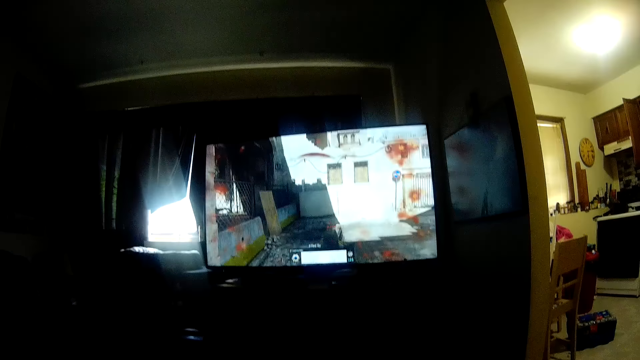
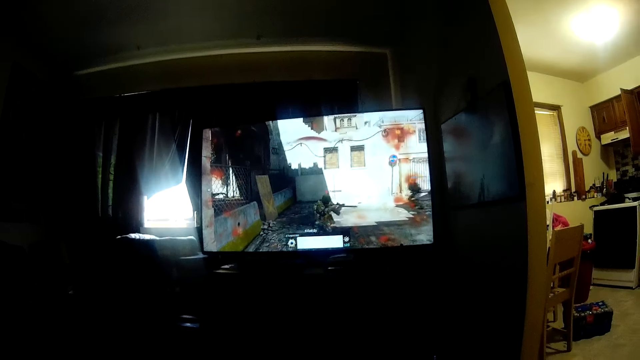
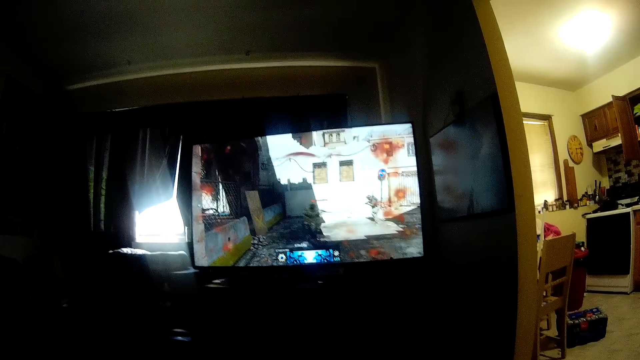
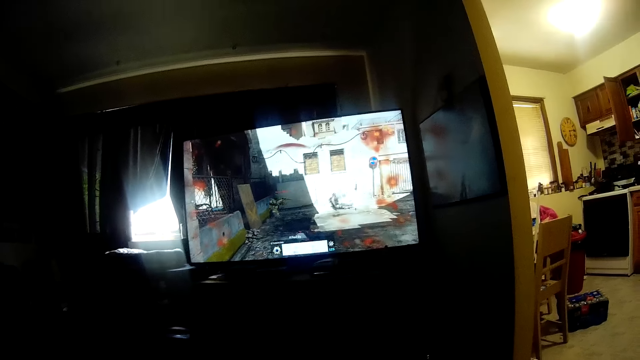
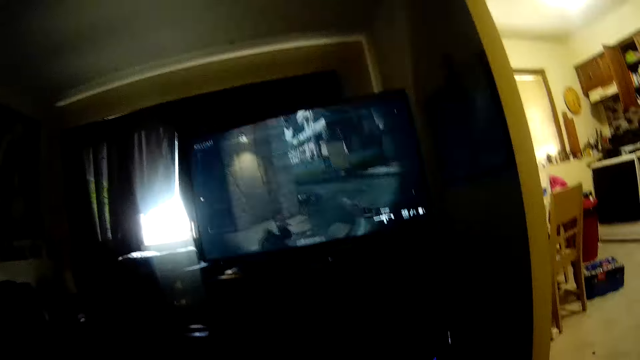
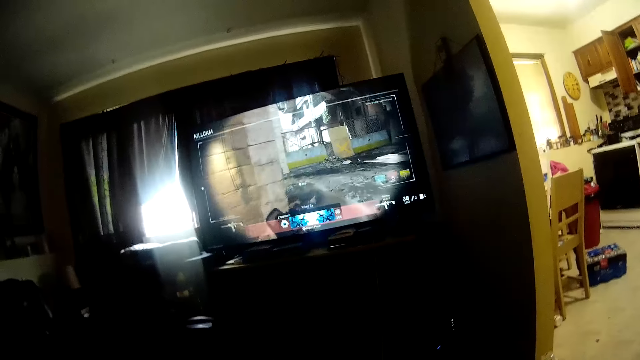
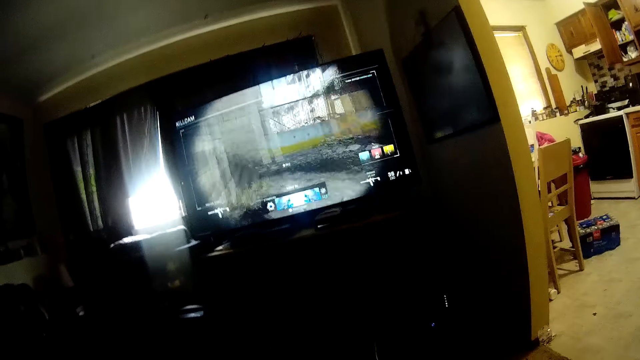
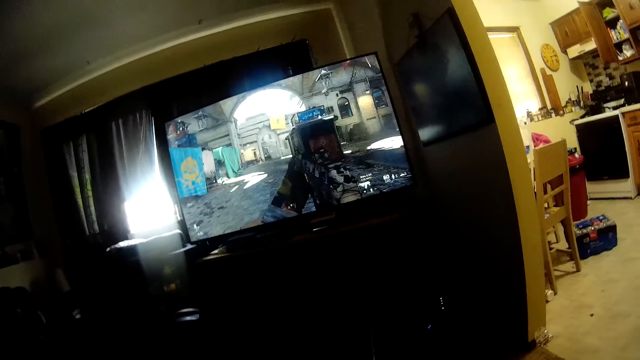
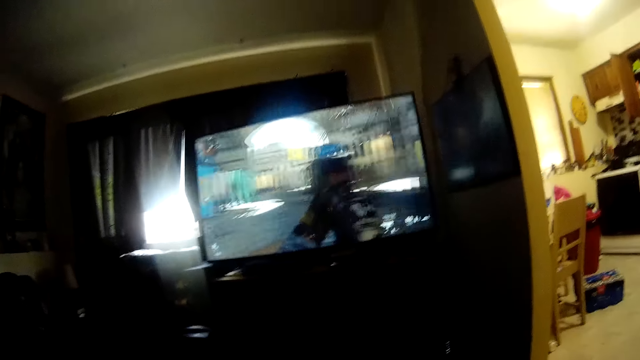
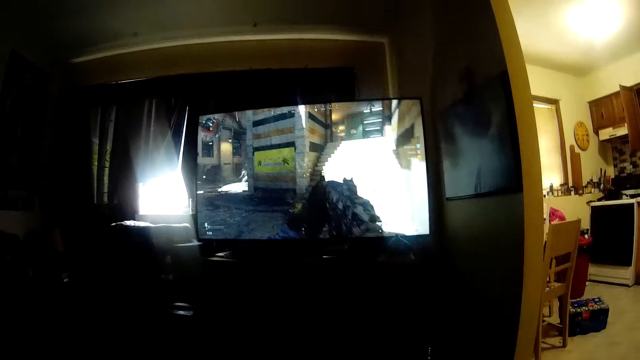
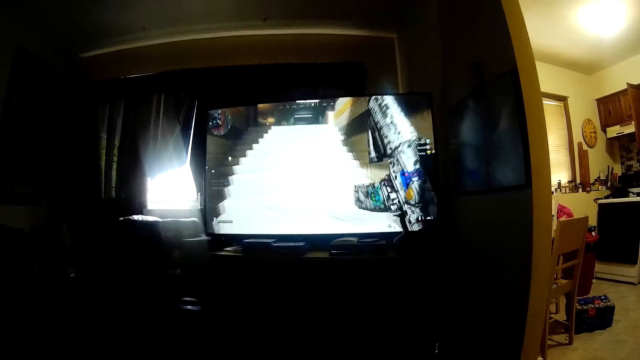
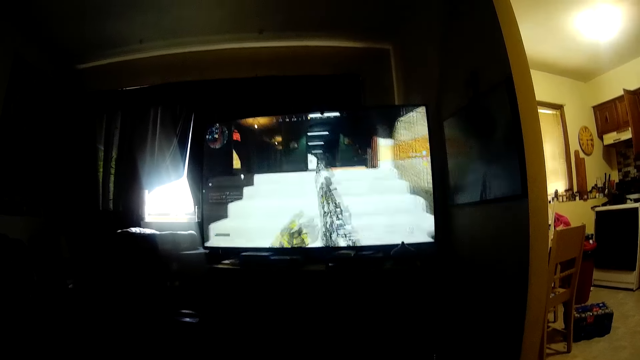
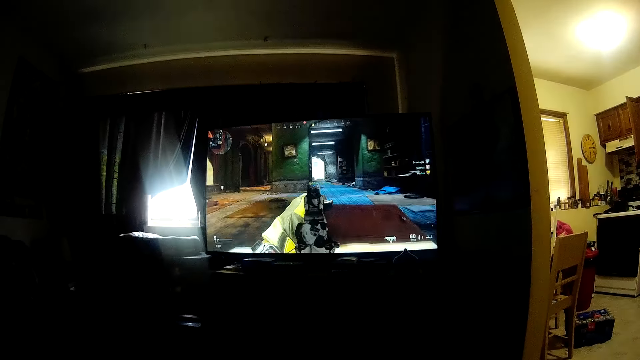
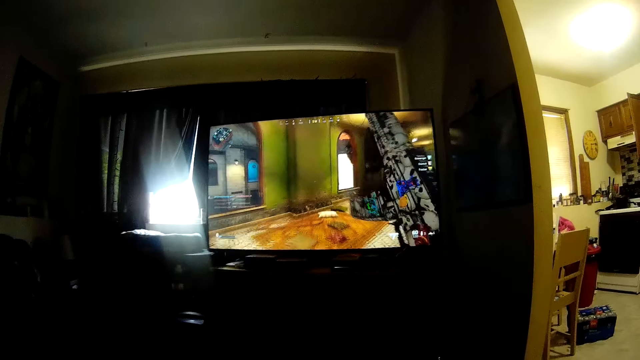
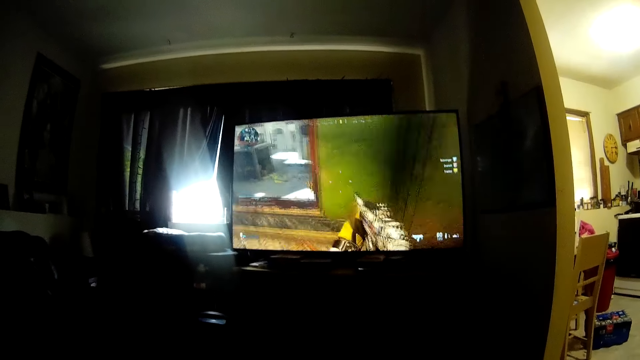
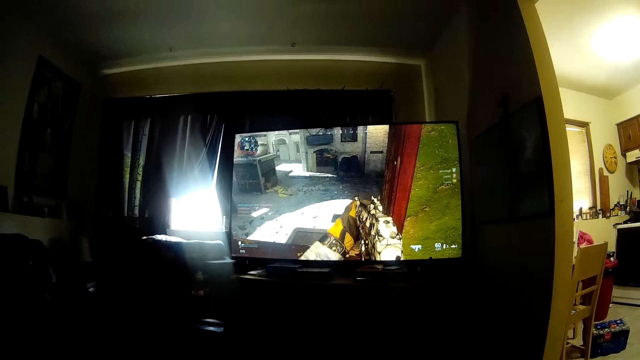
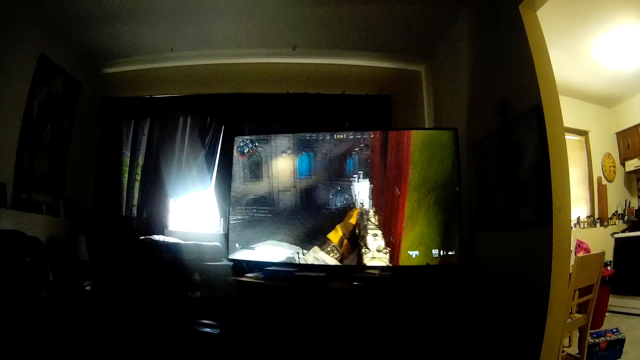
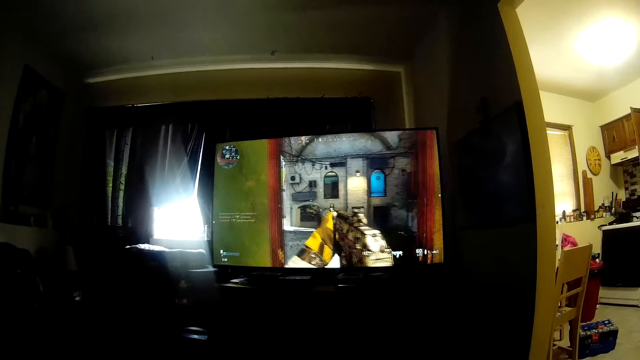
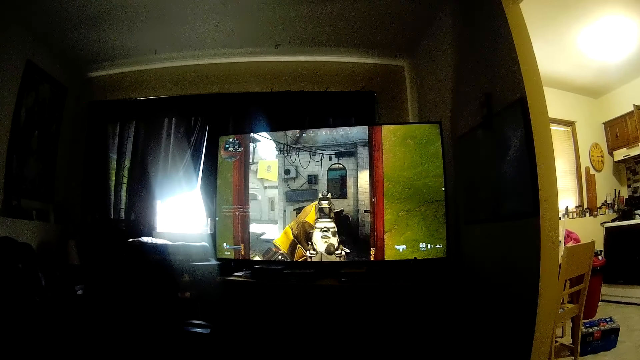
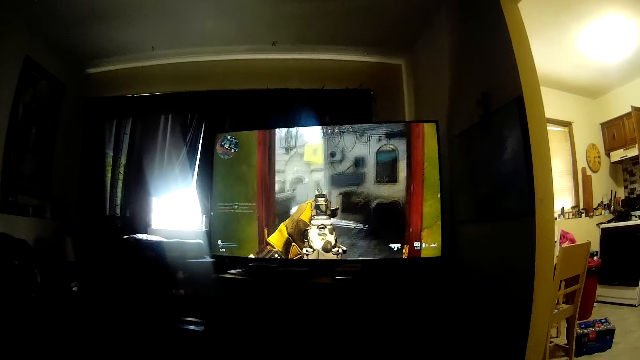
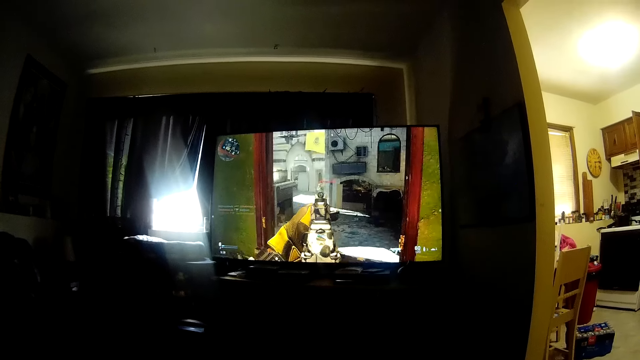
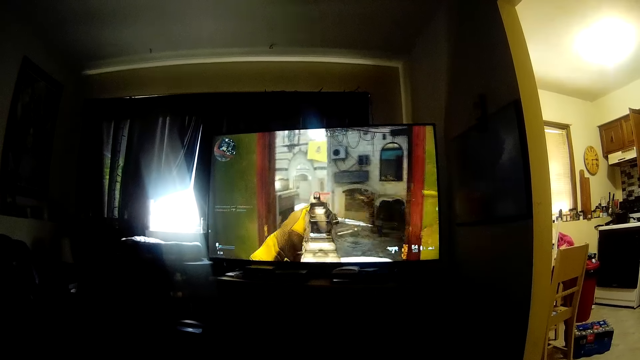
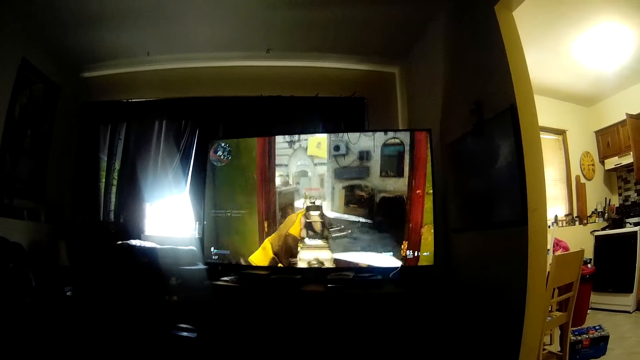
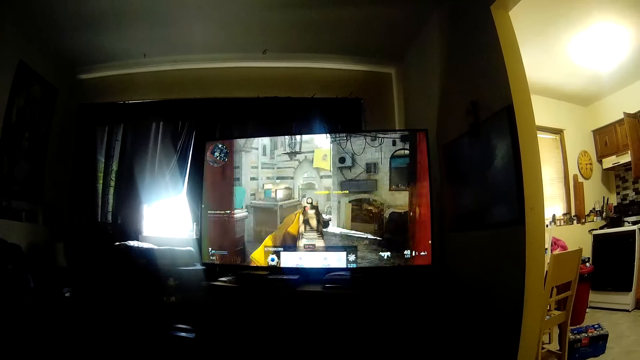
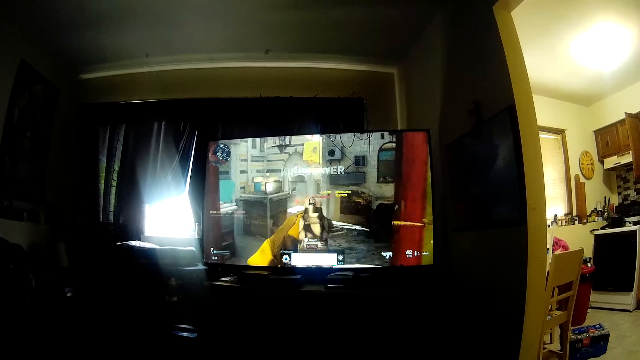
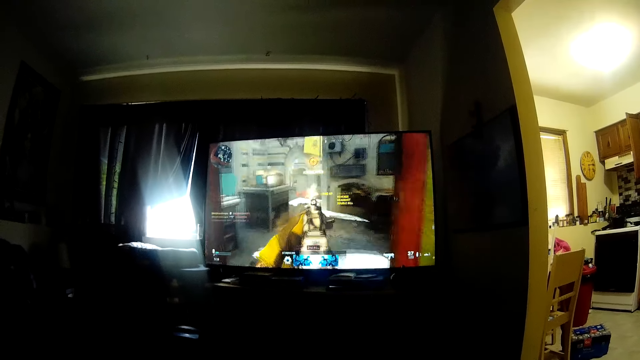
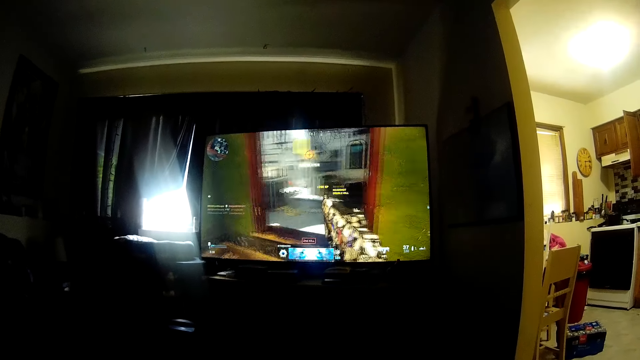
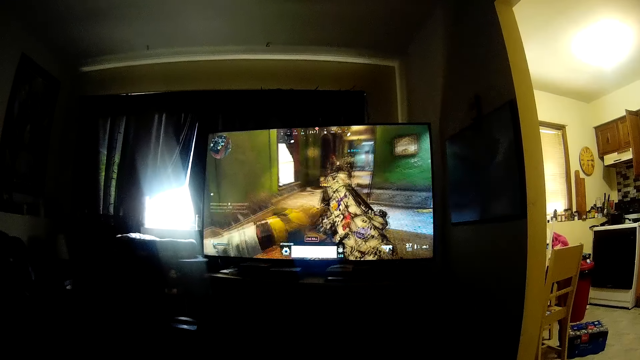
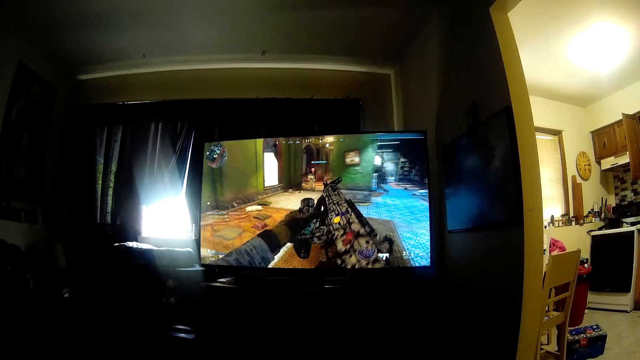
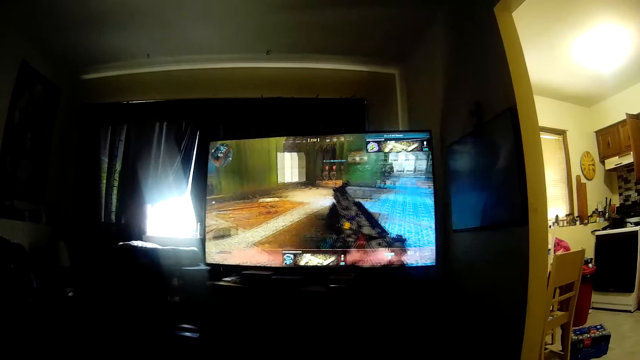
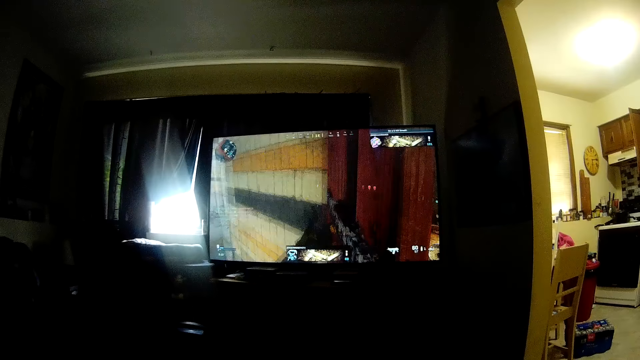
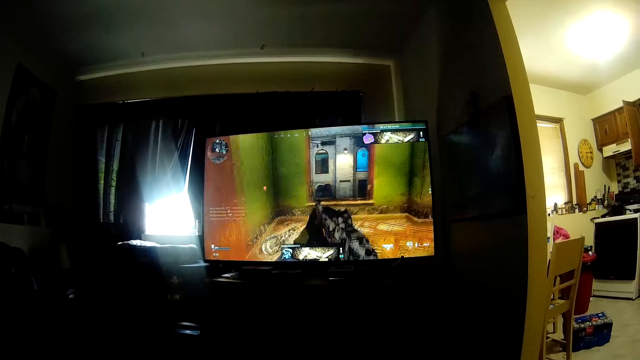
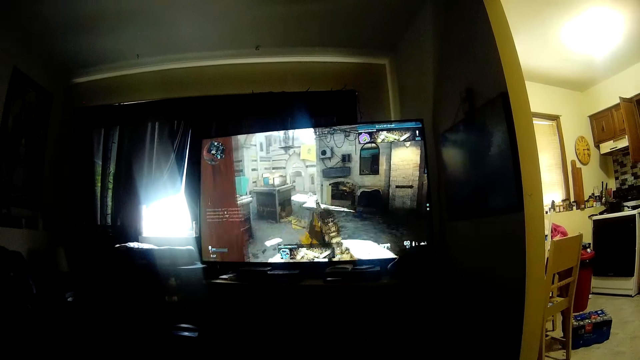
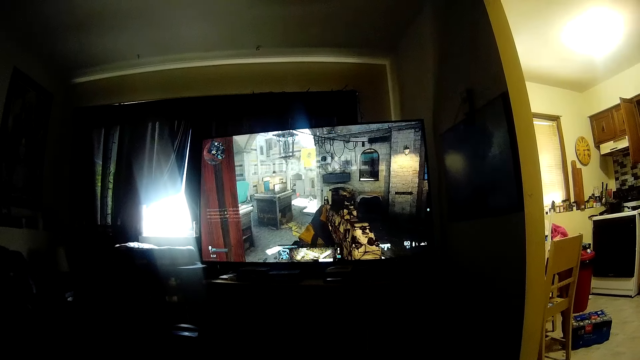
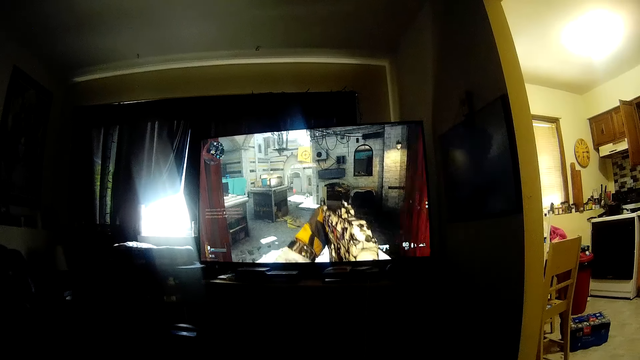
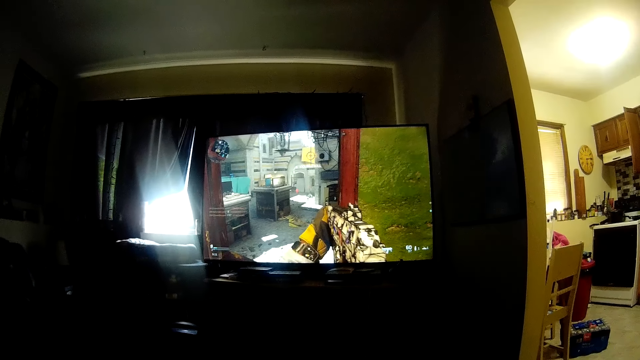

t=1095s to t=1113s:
The camera wearer talks.
